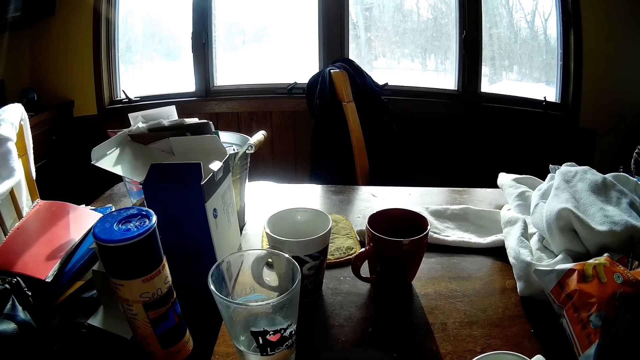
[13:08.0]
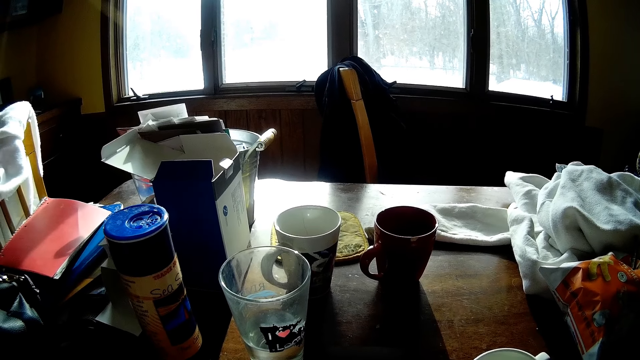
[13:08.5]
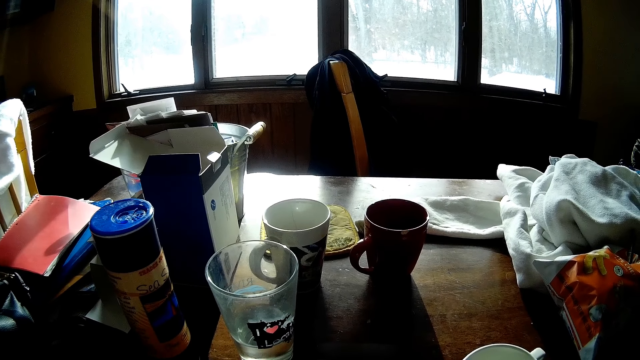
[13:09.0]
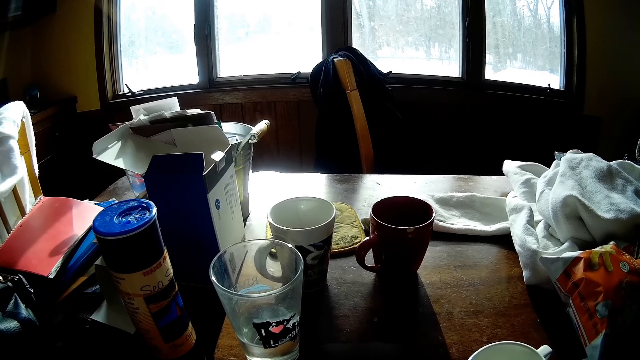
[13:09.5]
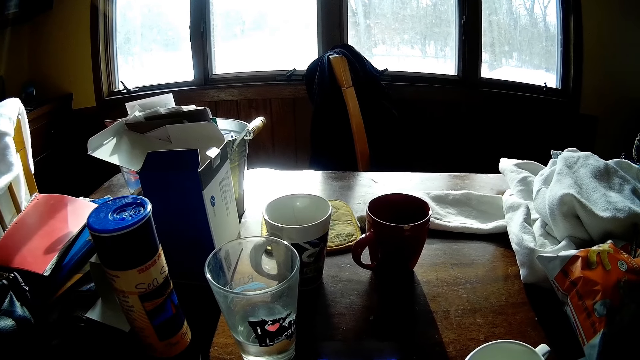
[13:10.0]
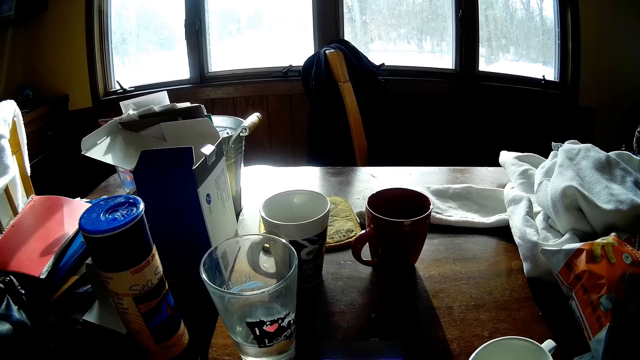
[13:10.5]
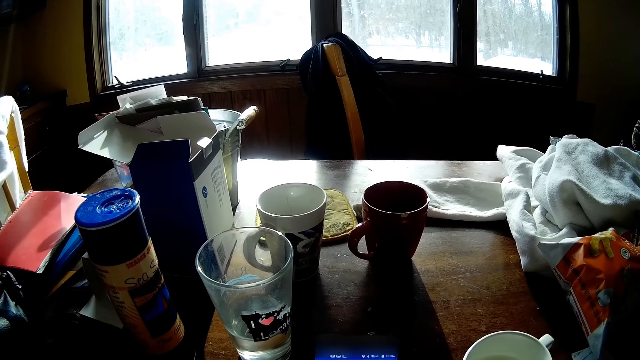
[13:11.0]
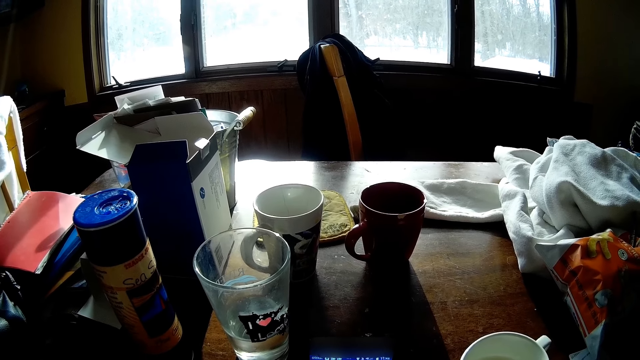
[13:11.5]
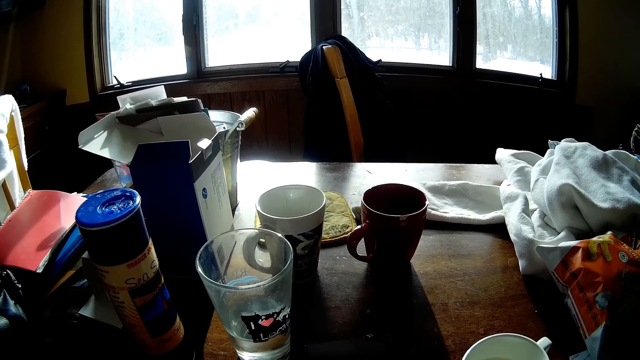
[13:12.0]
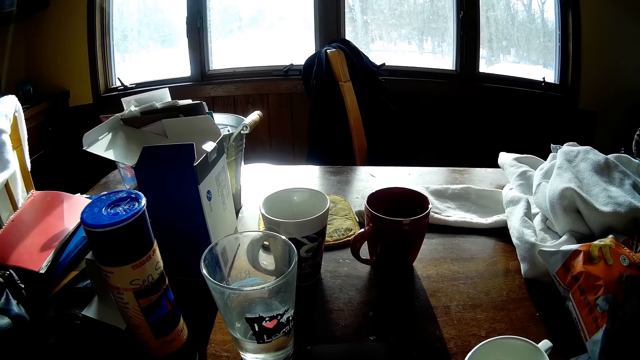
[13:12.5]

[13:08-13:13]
The camera wearer stares at a mobile phone.

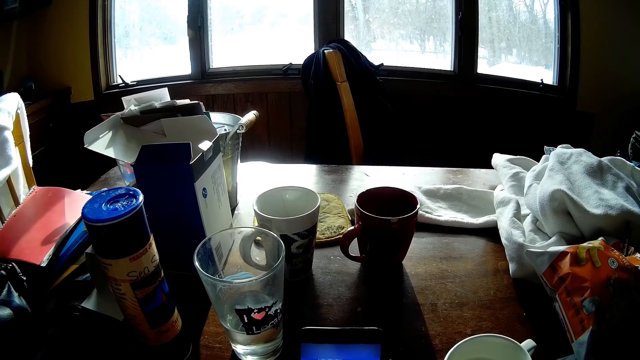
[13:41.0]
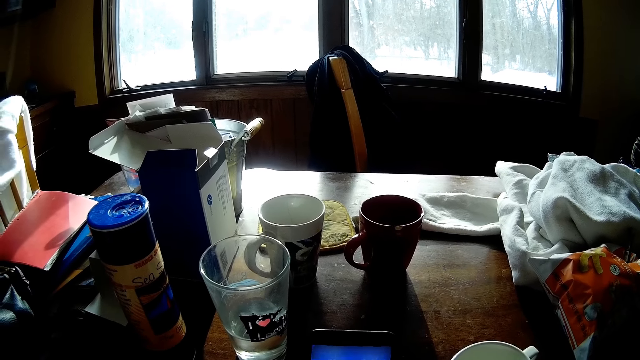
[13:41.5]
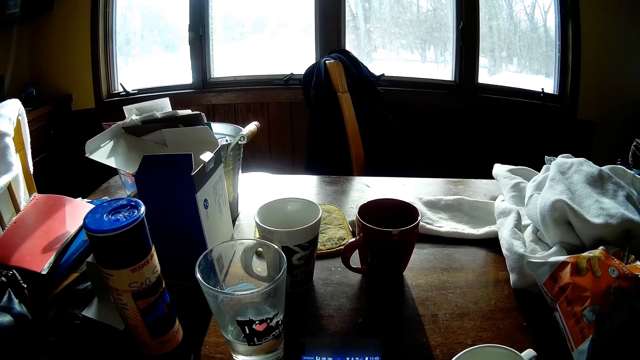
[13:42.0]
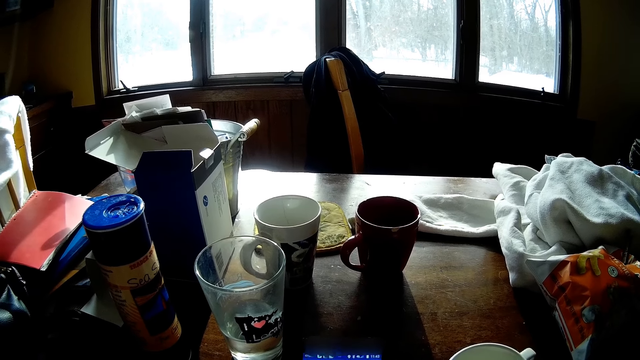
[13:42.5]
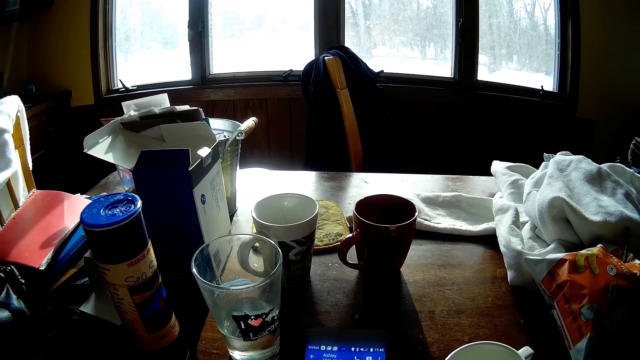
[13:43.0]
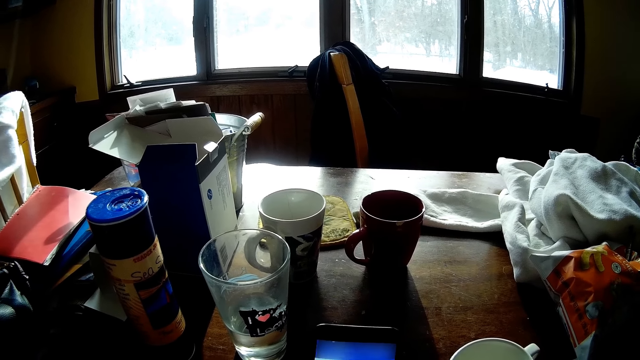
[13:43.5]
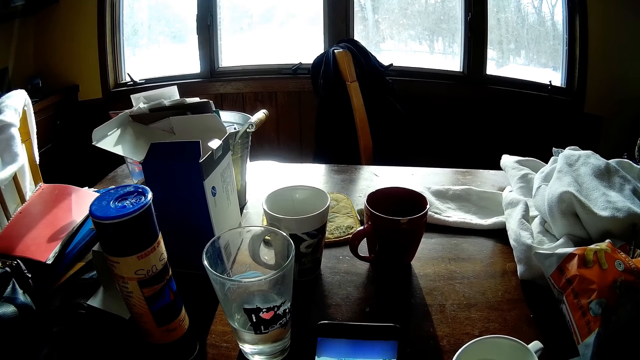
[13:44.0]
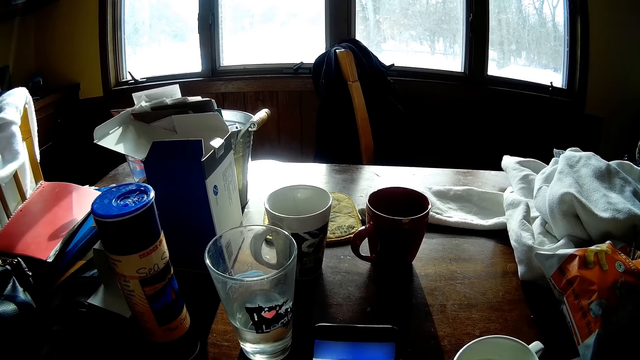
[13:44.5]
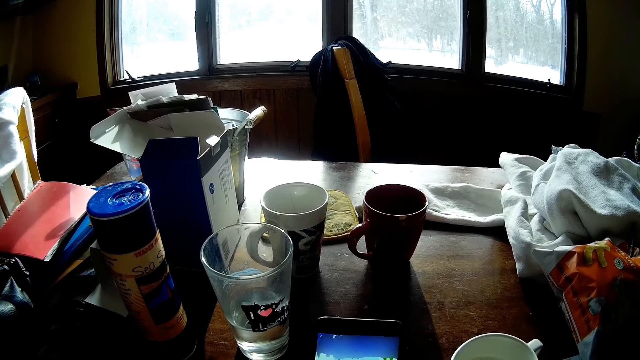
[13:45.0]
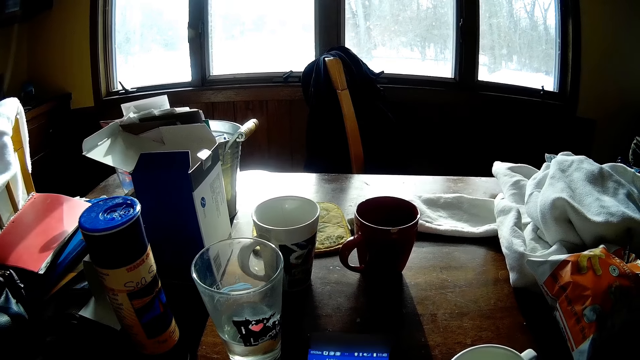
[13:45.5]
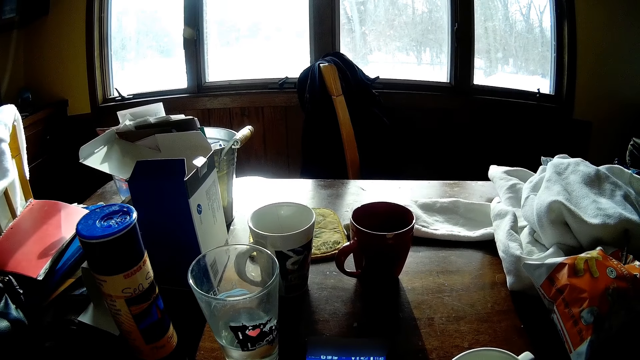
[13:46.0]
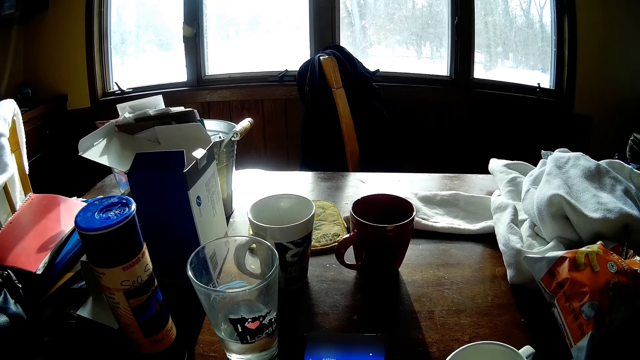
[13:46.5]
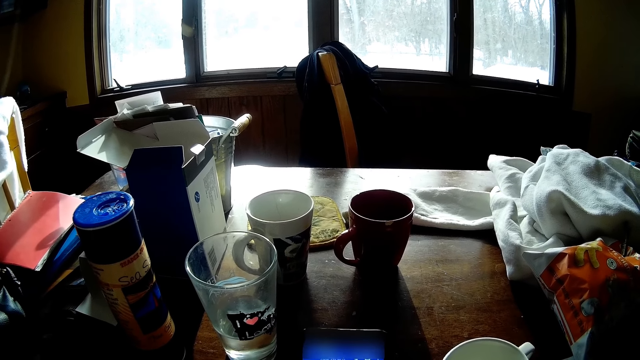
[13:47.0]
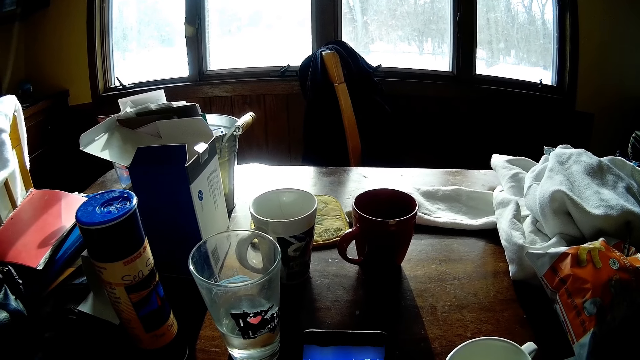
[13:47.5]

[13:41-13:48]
The camera wearer operates a mobile phone.

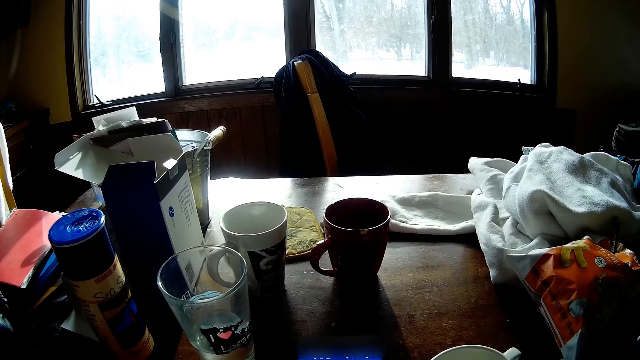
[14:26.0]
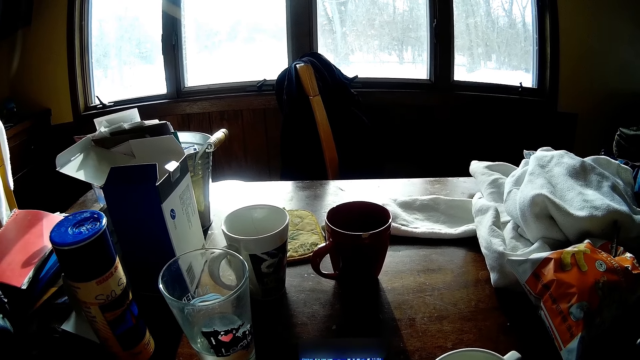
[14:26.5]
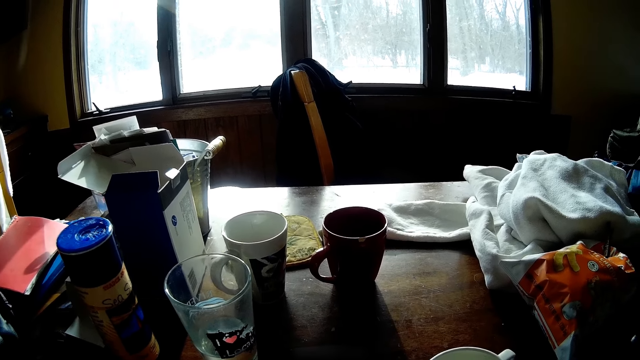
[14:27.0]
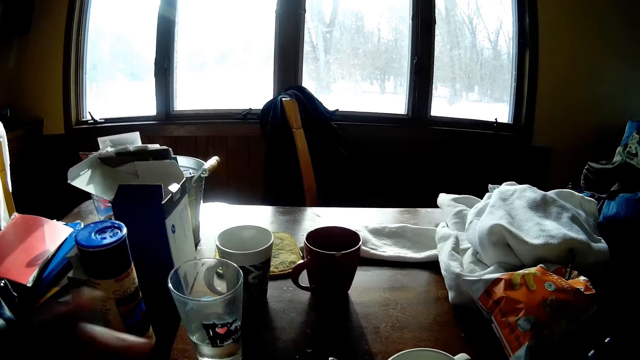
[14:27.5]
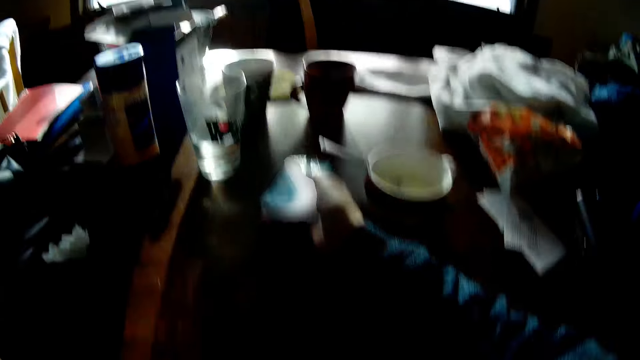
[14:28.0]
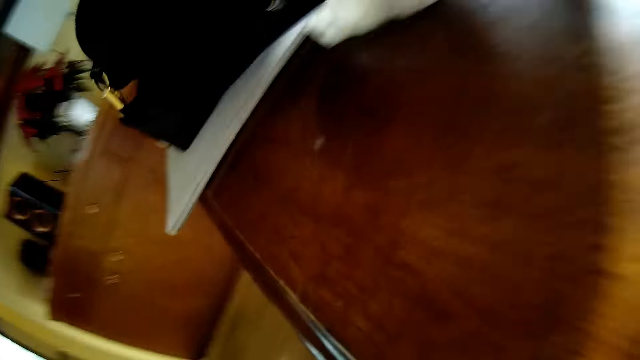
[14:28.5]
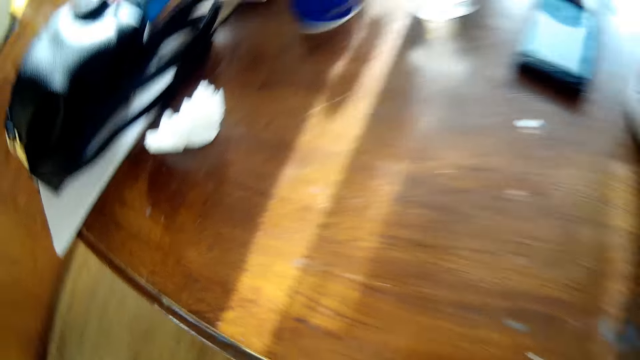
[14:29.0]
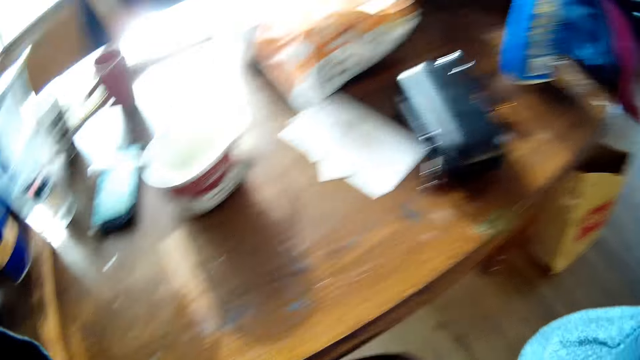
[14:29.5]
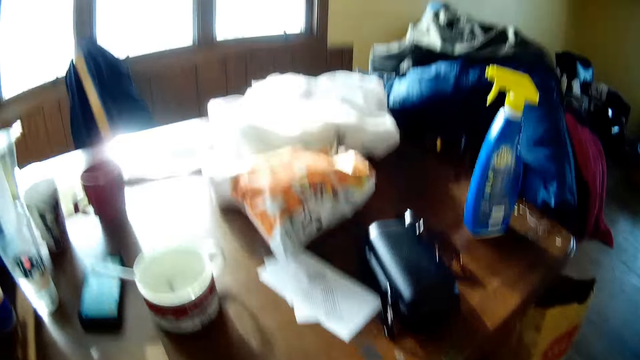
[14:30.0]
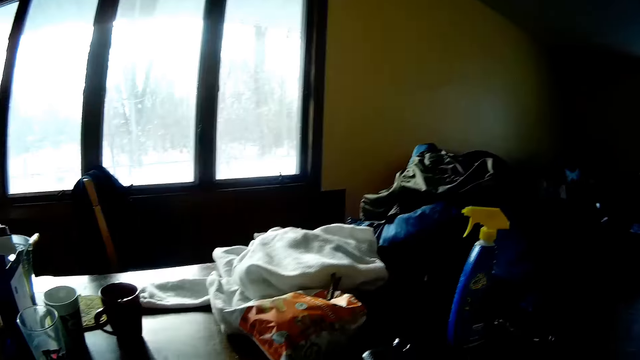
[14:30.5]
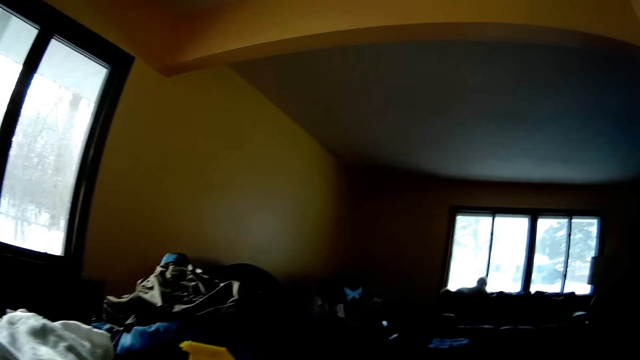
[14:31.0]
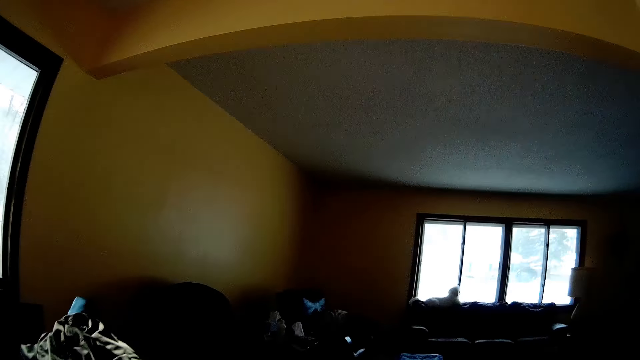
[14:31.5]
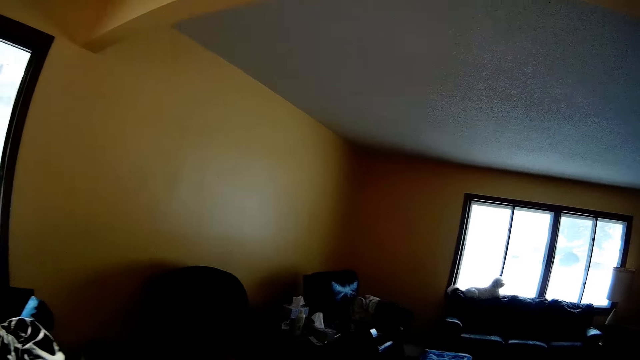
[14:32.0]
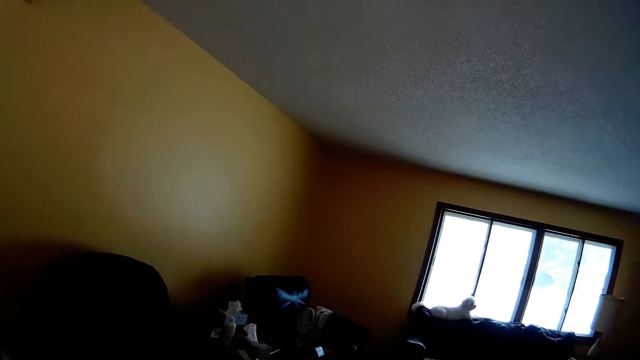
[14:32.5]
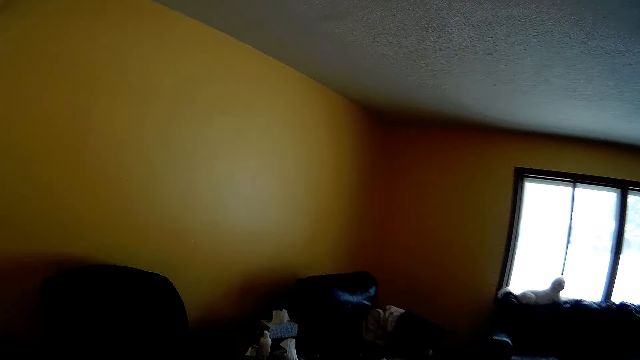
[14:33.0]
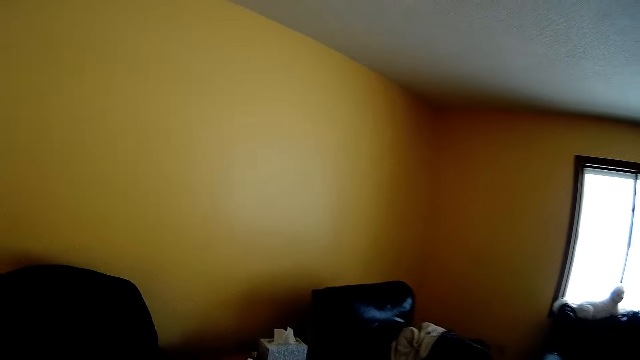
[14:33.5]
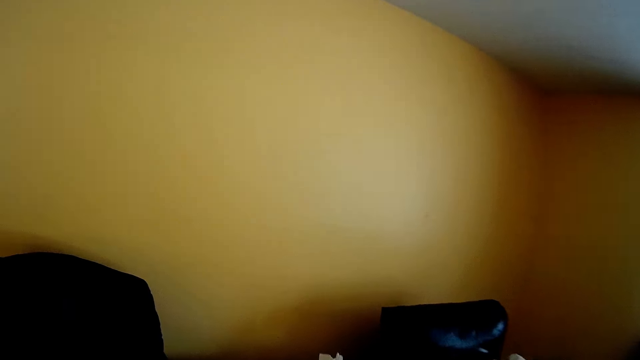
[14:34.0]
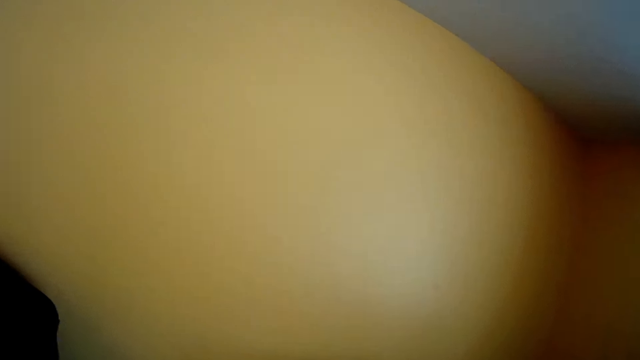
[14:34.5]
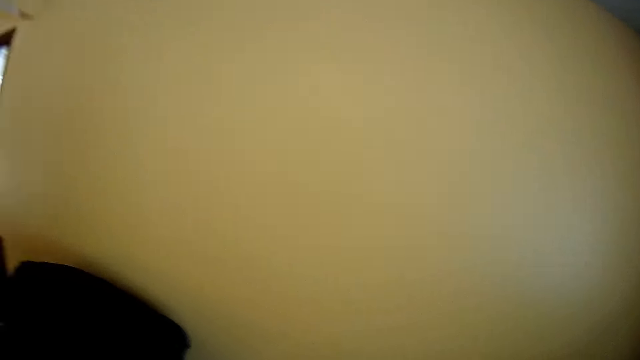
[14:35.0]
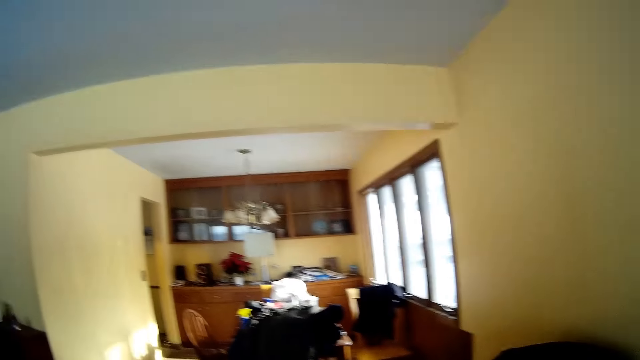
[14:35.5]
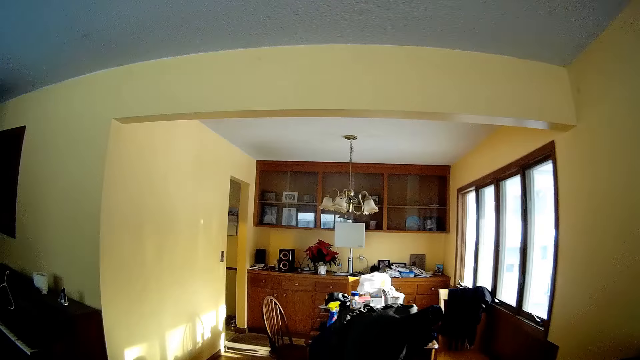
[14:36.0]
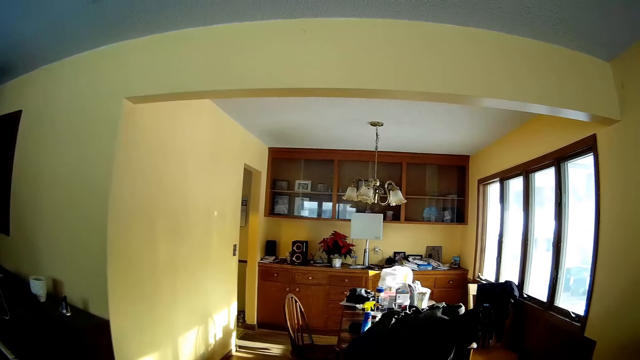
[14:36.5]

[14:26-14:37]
The camera wearer drops the phone on the dining table with his right hand. He walks out of the dining area into a room.
